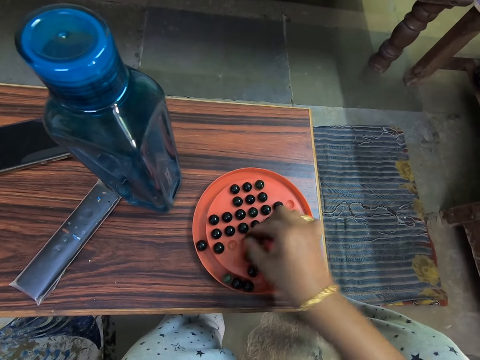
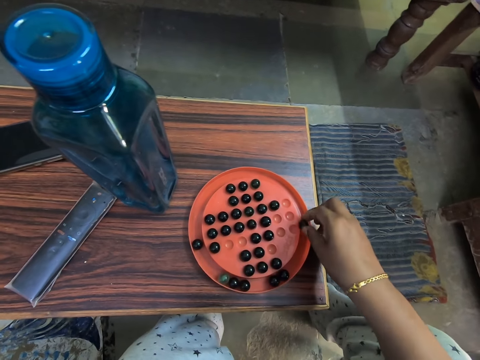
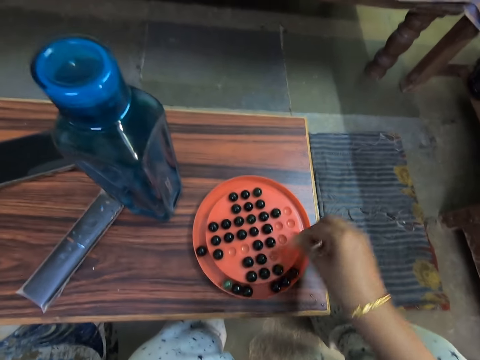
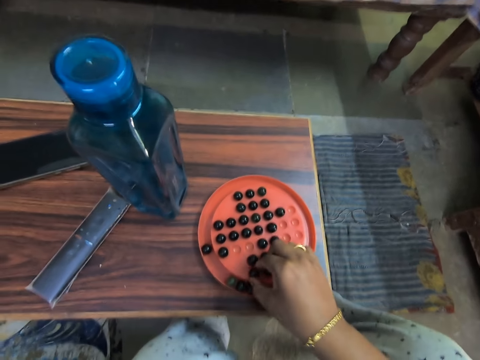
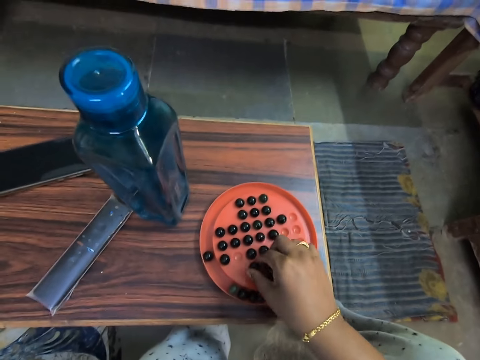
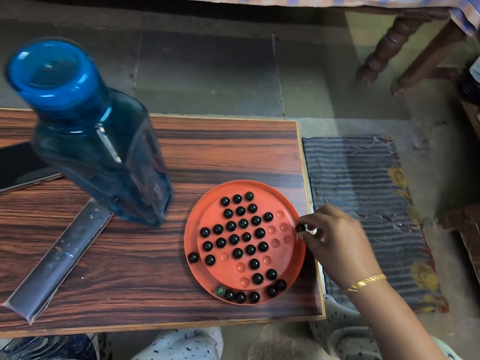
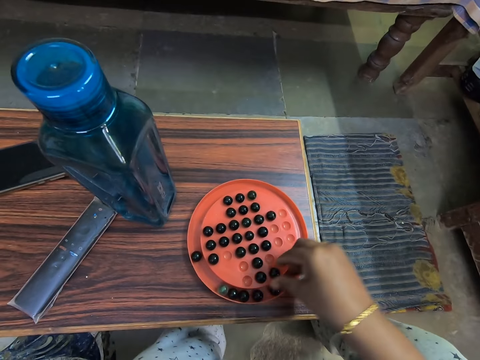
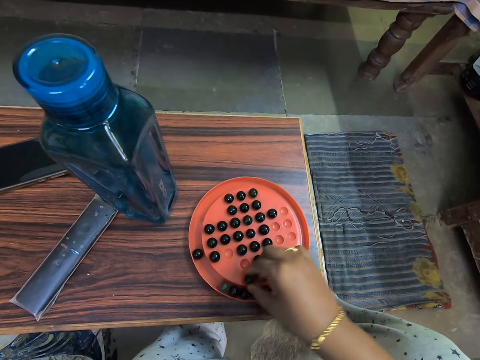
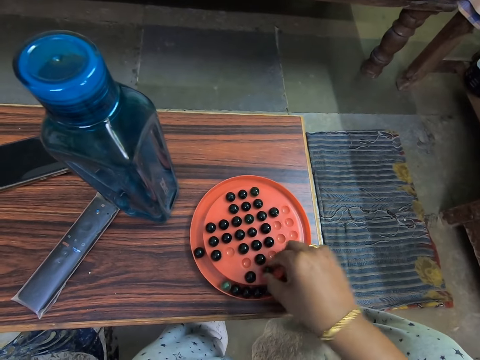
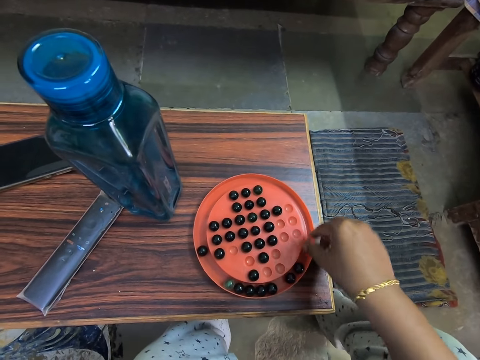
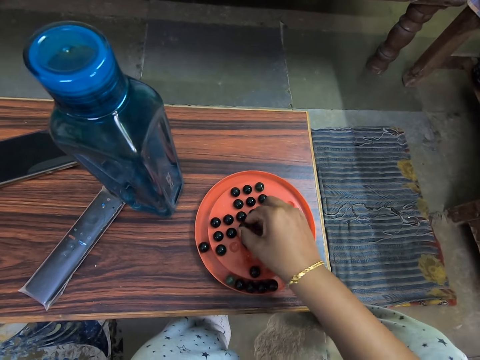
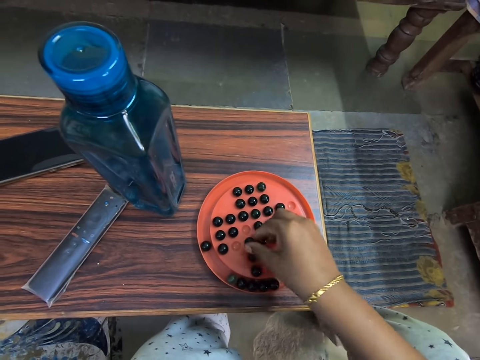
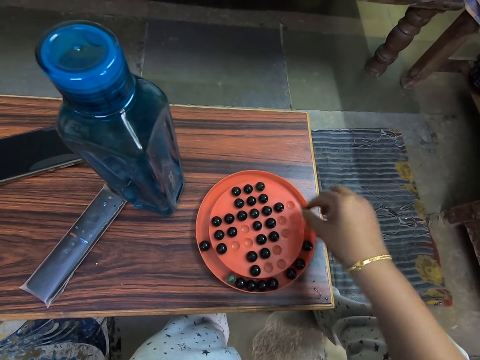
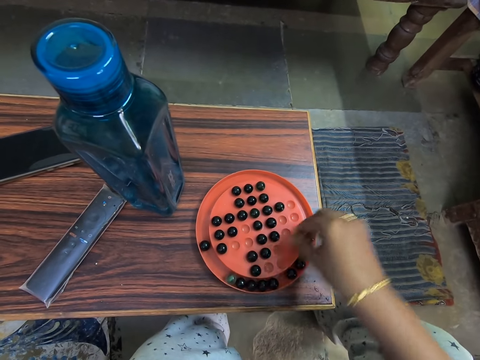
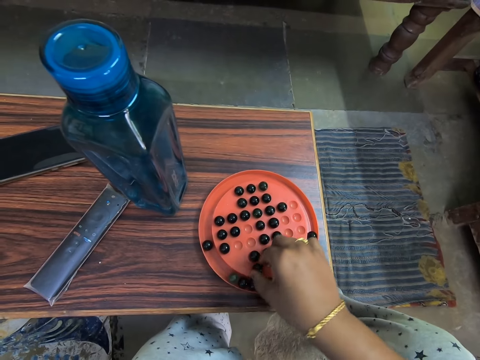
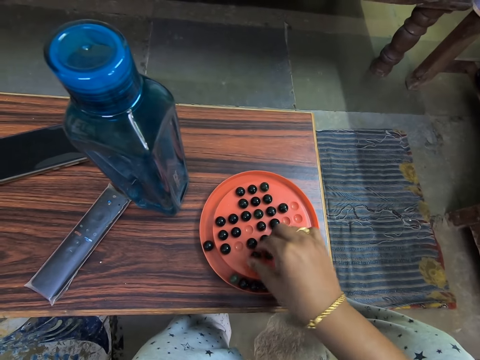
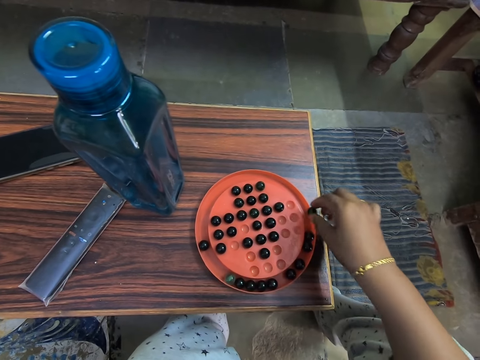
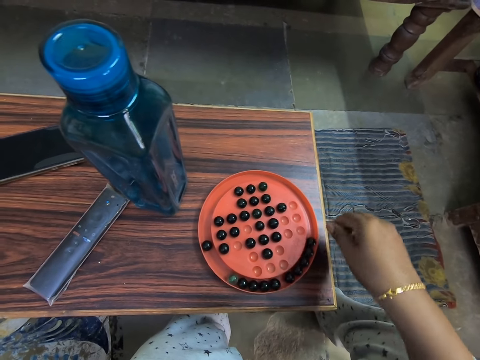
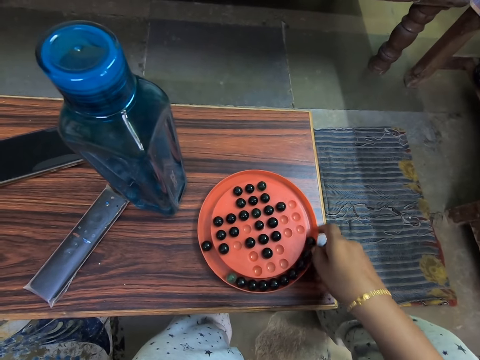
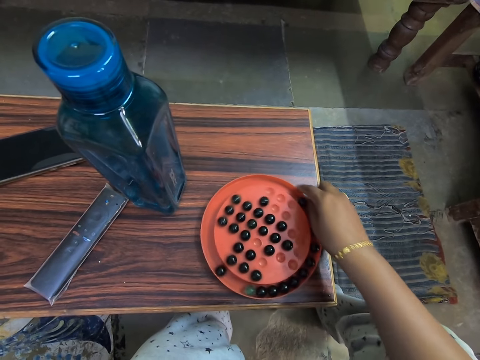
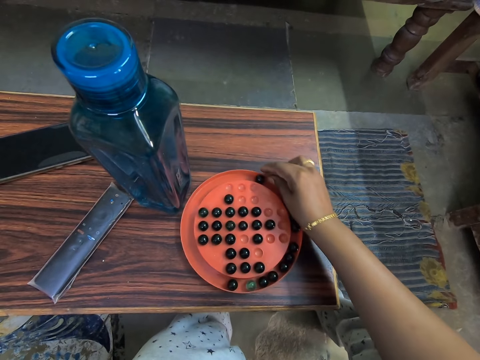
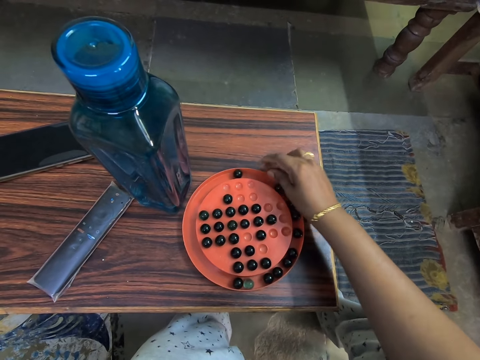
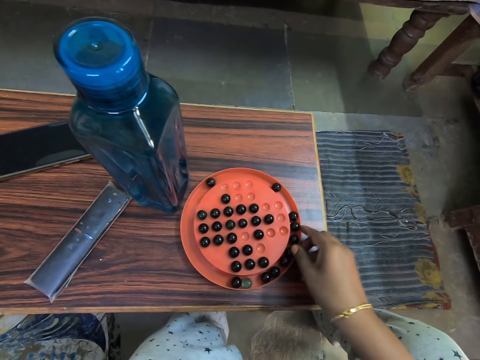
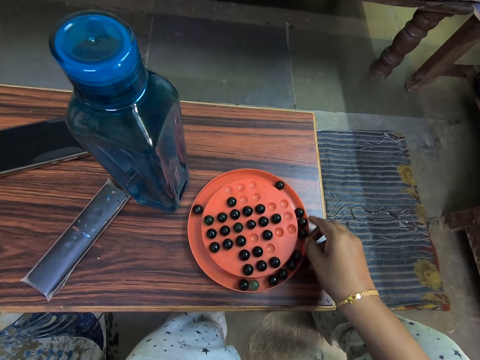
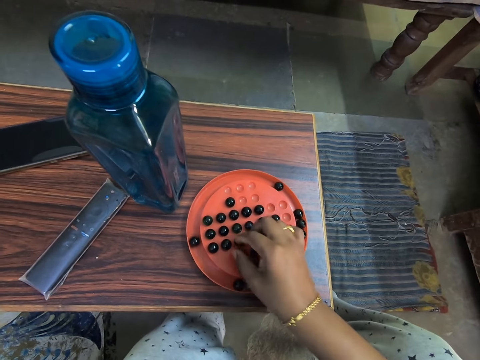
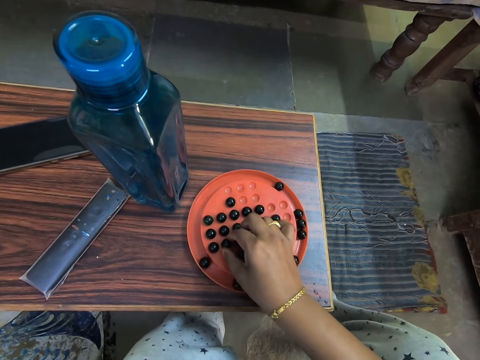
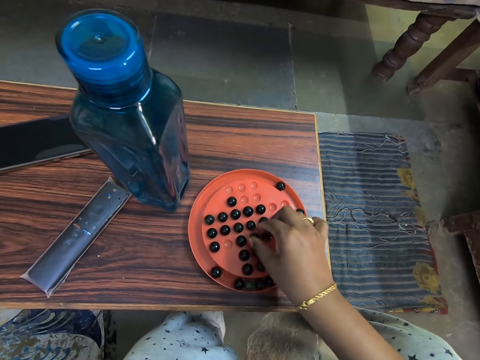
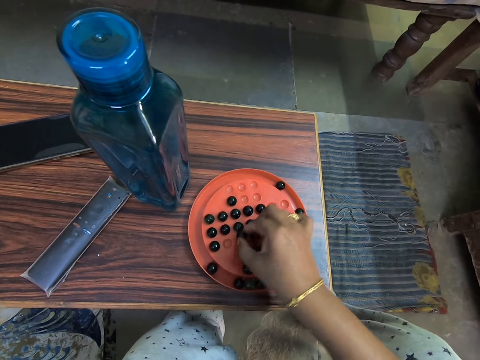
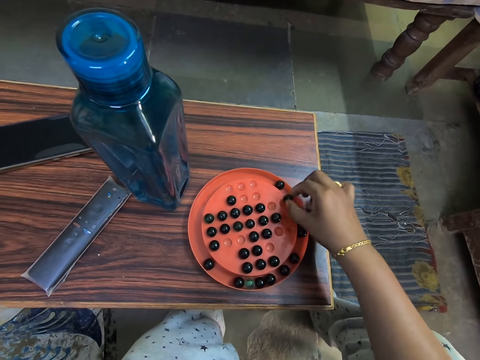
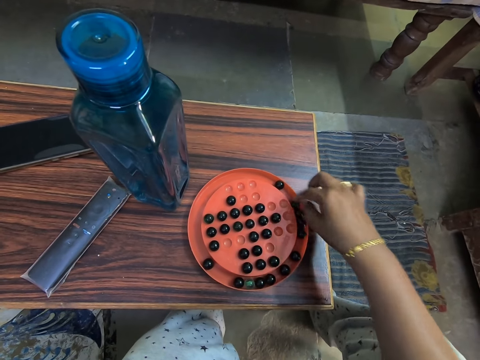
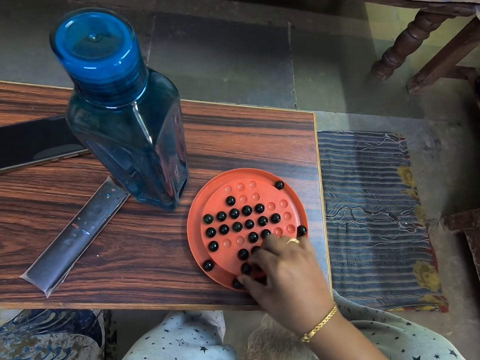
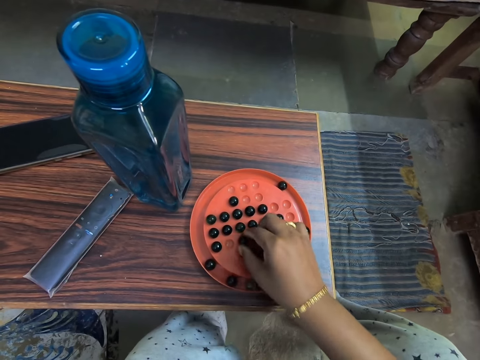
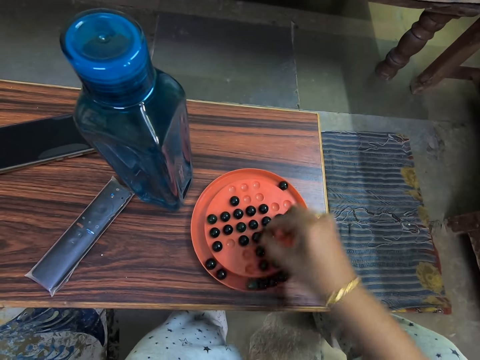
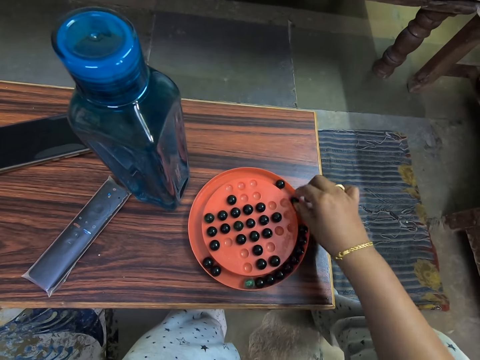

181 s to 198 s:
The camera wearer turns the marble solitaire game on the table. They play the marble solitaire game.

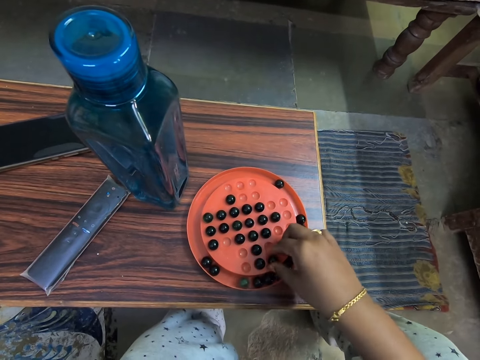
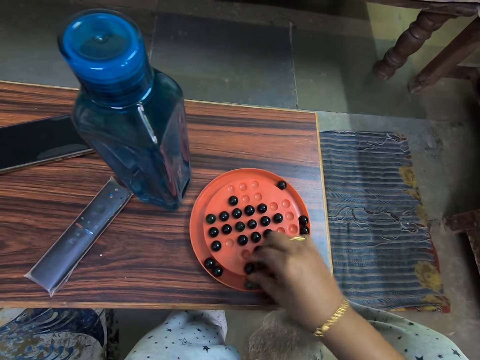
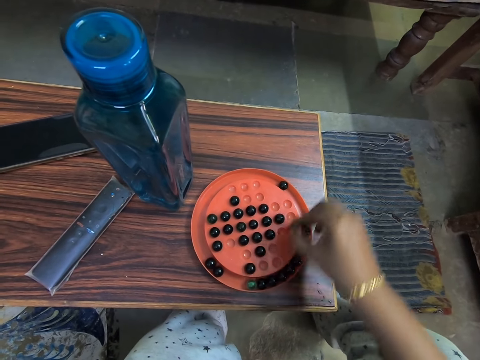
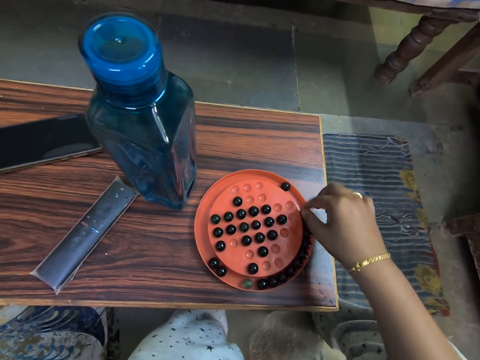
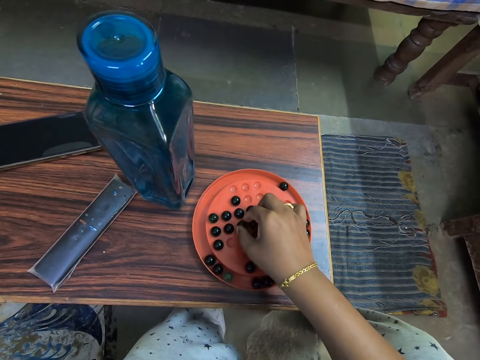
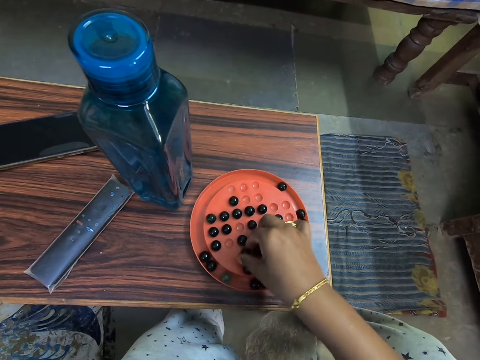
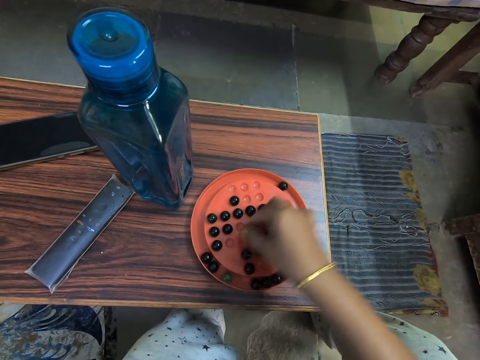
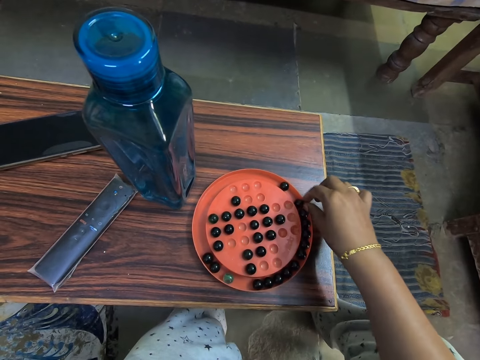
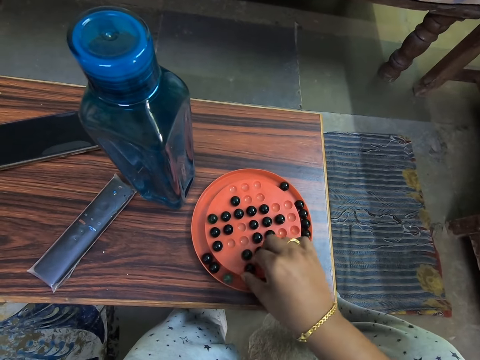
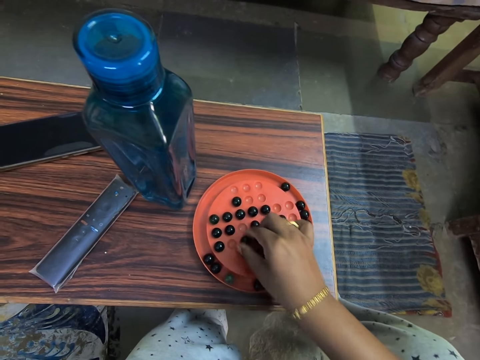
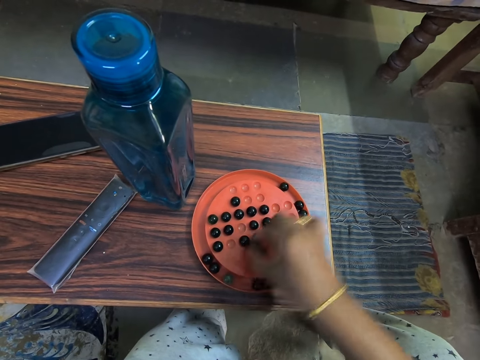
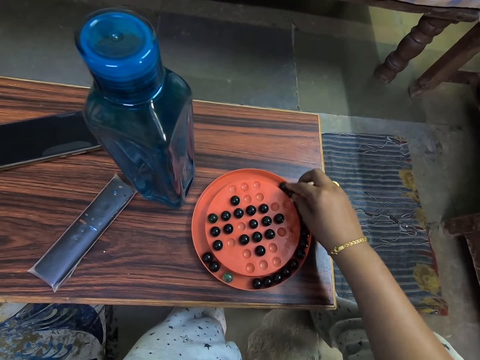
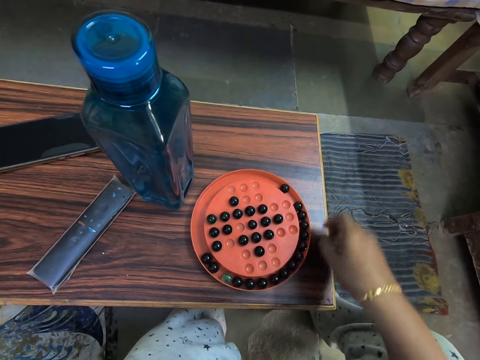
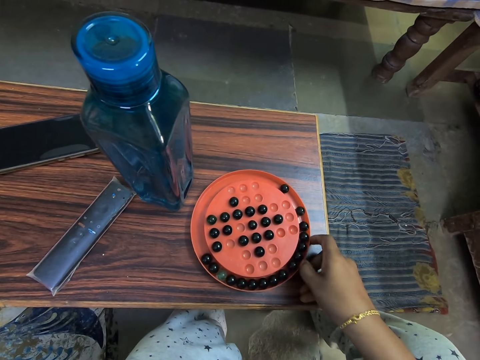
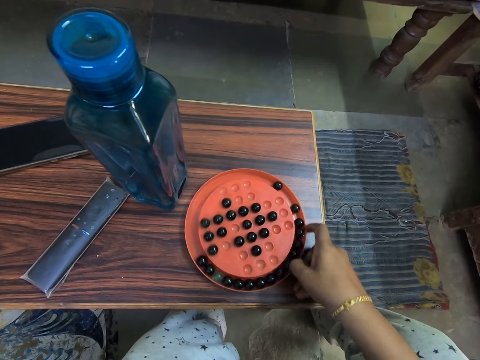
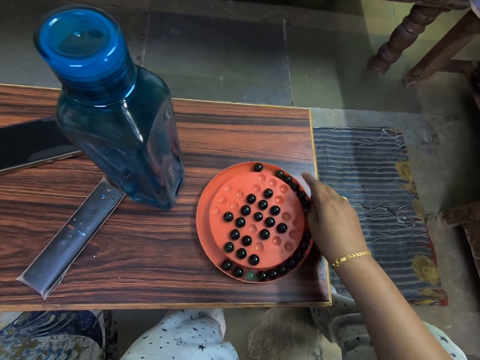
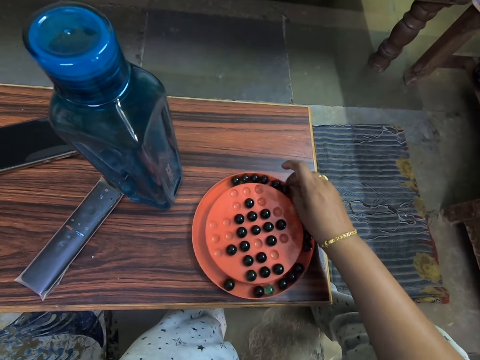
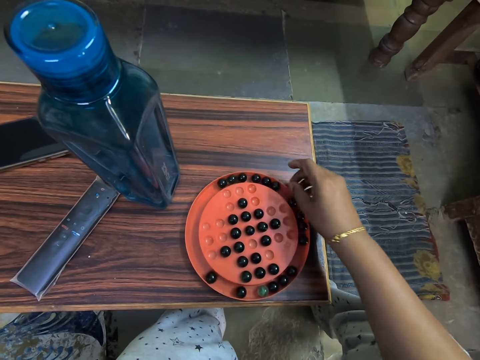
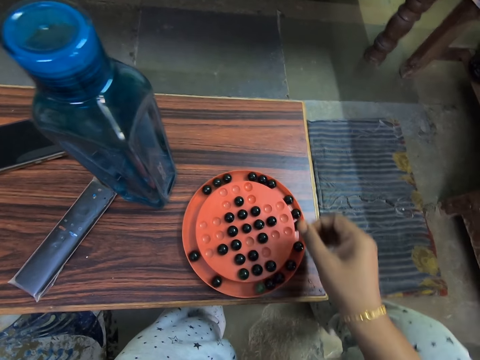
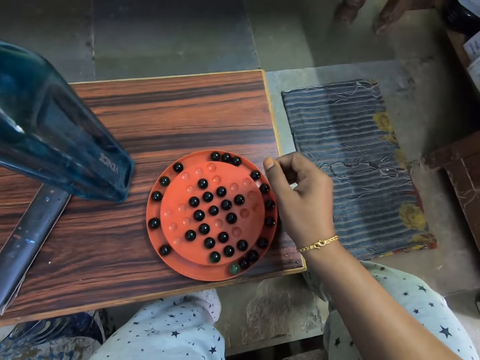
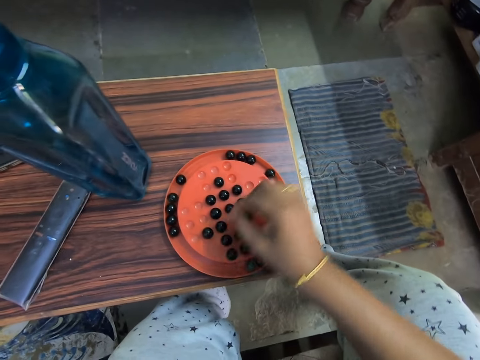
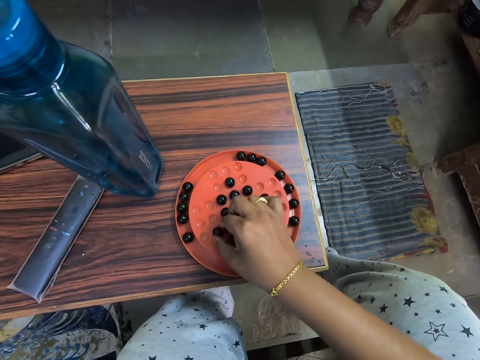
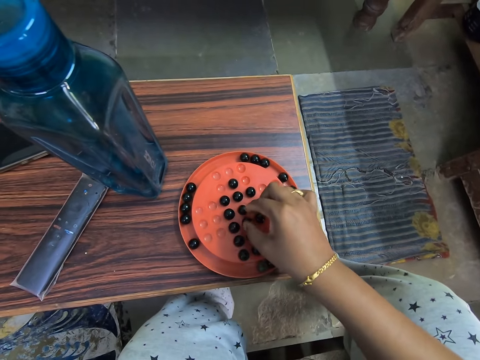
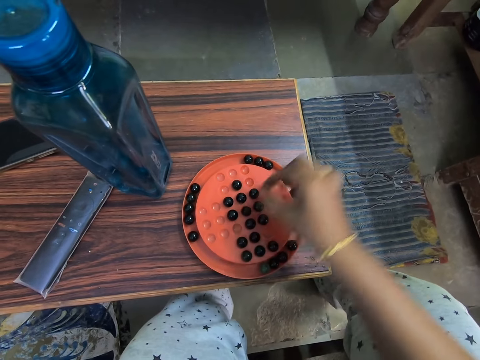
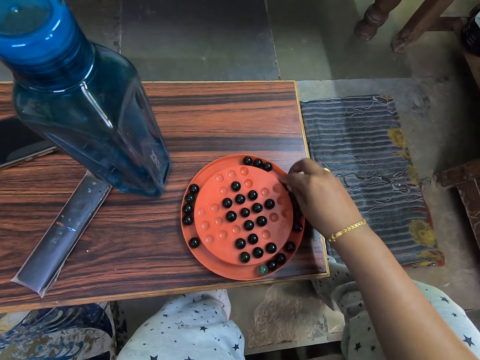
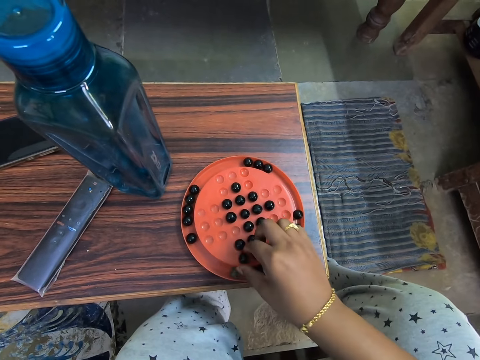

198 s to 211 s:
The camera wearer turns the marble solitaire game on the table. They play the marble solitaire game.
